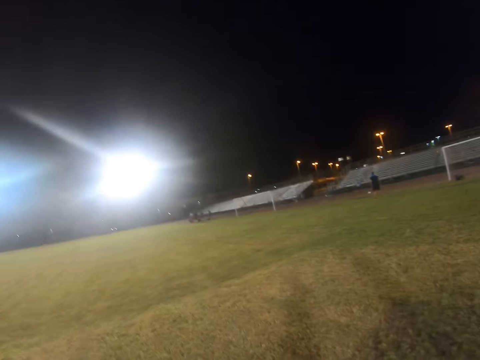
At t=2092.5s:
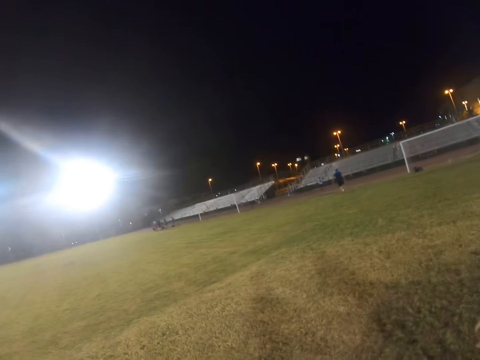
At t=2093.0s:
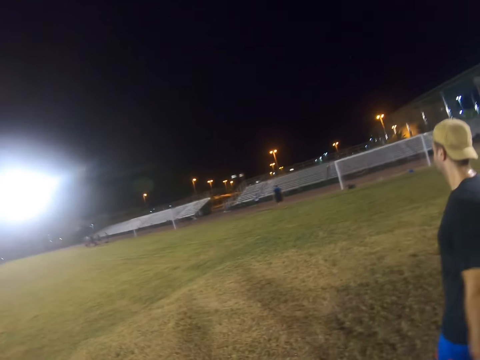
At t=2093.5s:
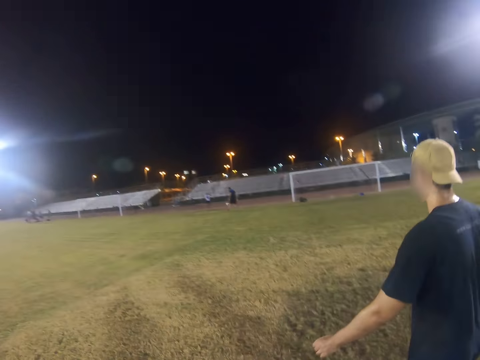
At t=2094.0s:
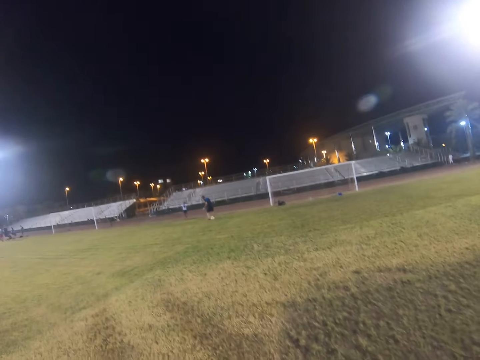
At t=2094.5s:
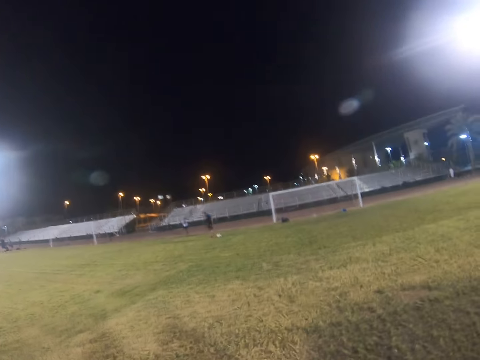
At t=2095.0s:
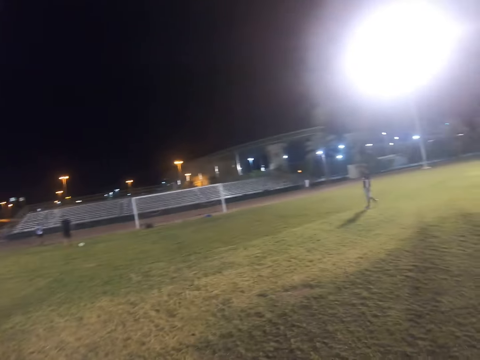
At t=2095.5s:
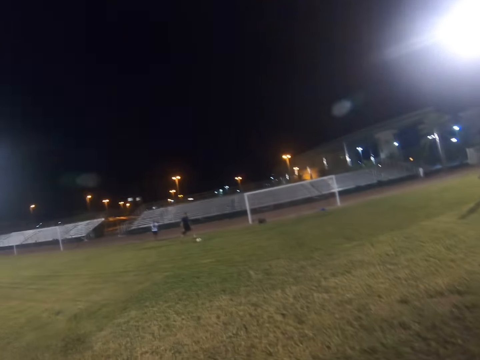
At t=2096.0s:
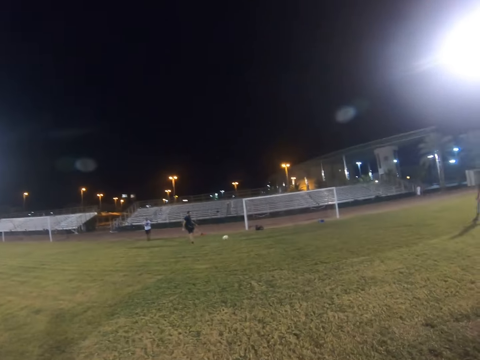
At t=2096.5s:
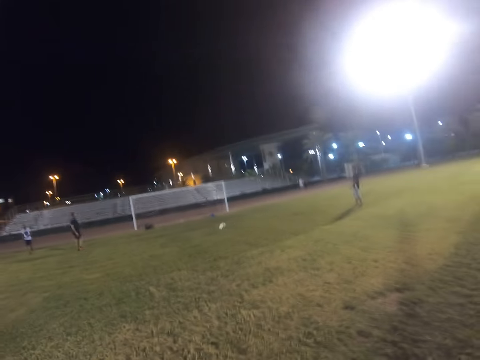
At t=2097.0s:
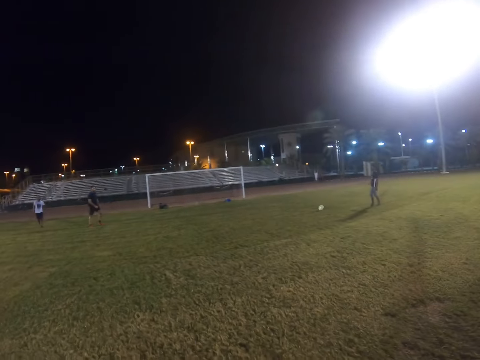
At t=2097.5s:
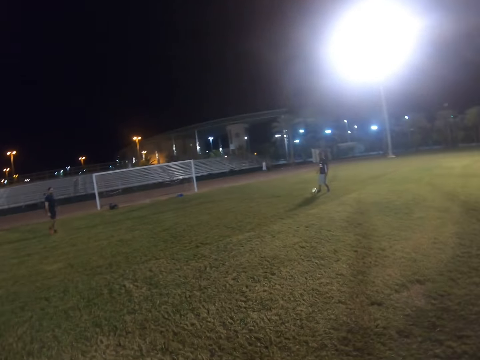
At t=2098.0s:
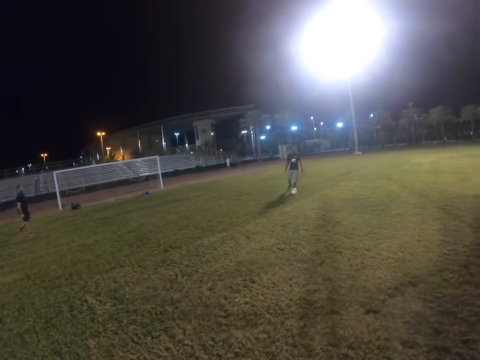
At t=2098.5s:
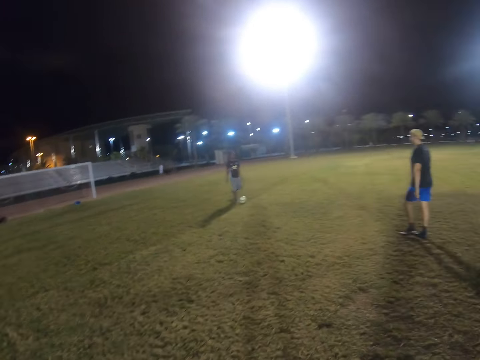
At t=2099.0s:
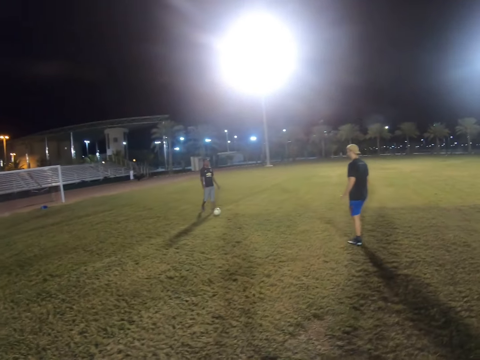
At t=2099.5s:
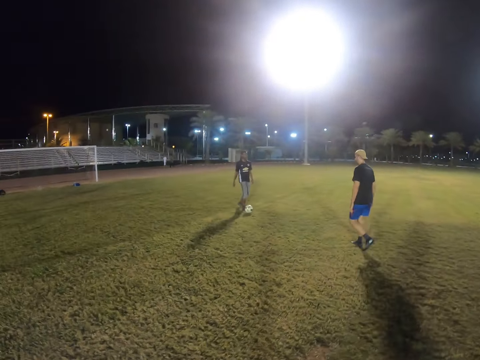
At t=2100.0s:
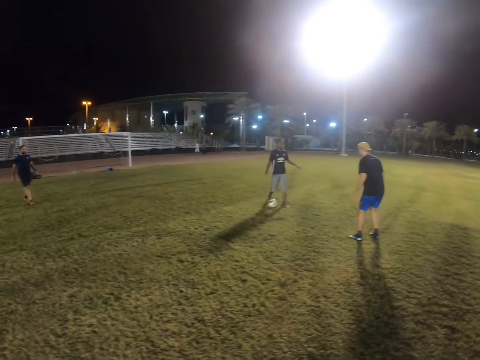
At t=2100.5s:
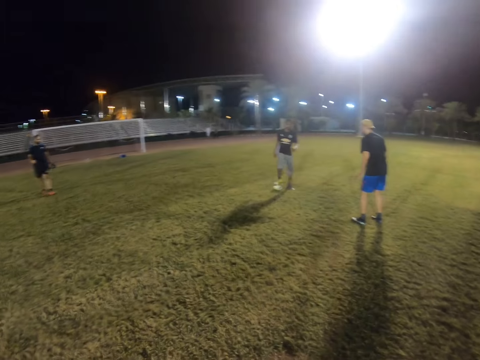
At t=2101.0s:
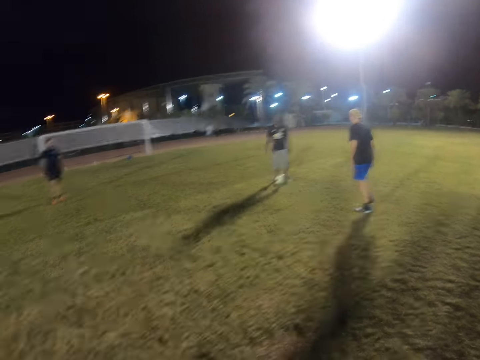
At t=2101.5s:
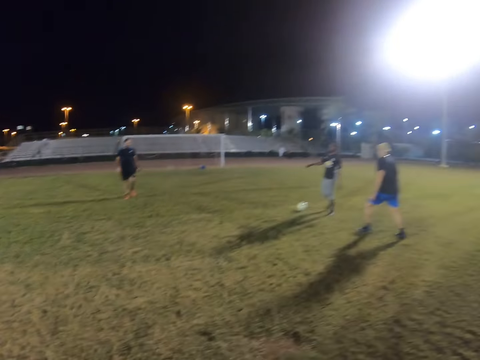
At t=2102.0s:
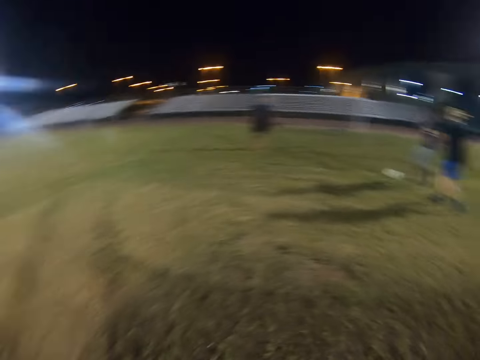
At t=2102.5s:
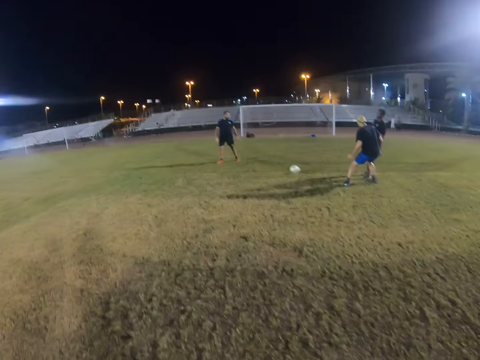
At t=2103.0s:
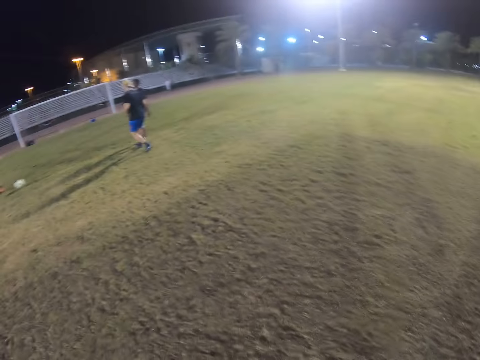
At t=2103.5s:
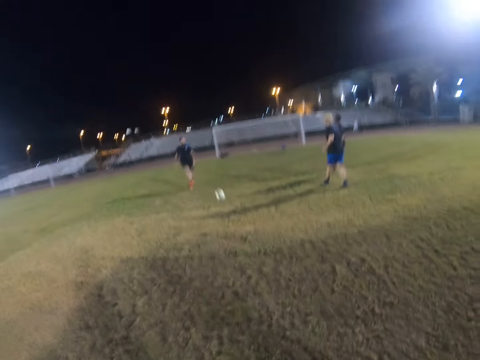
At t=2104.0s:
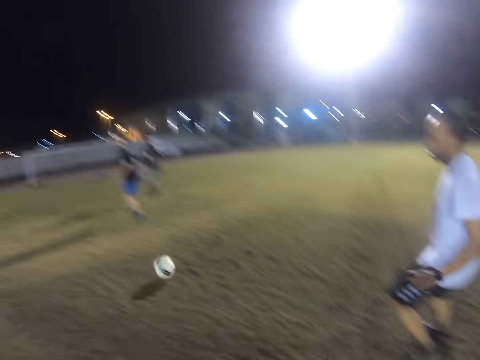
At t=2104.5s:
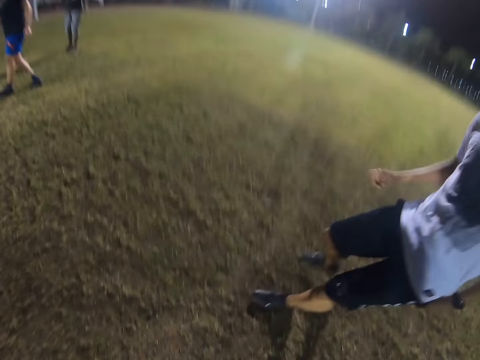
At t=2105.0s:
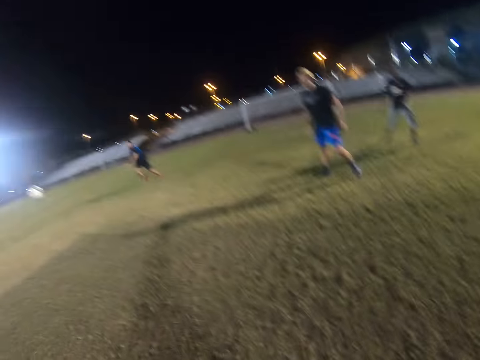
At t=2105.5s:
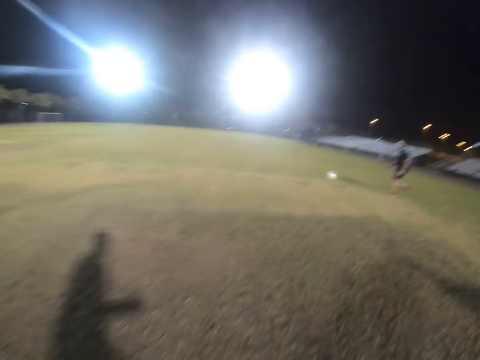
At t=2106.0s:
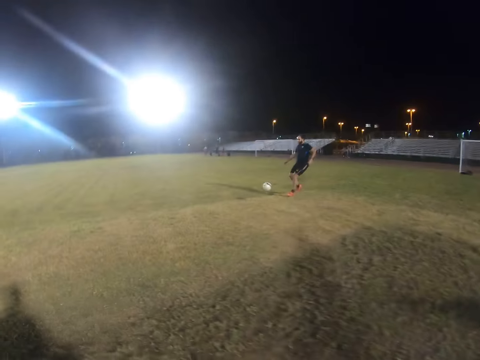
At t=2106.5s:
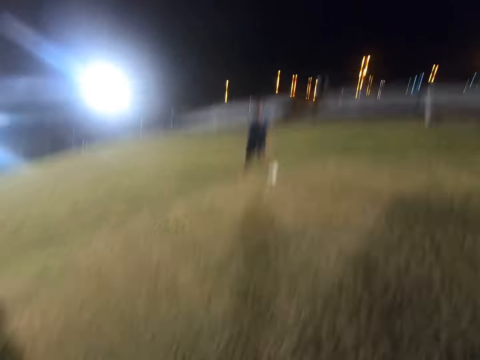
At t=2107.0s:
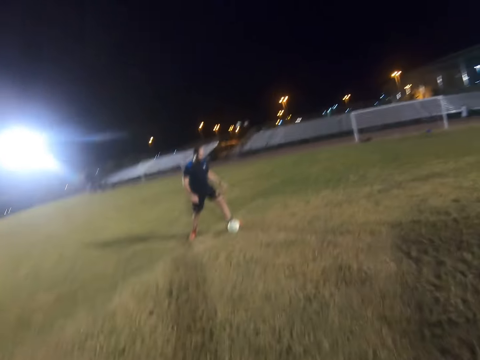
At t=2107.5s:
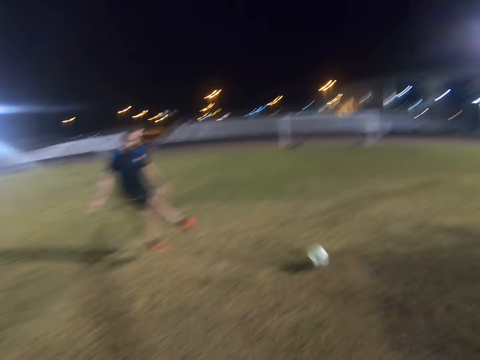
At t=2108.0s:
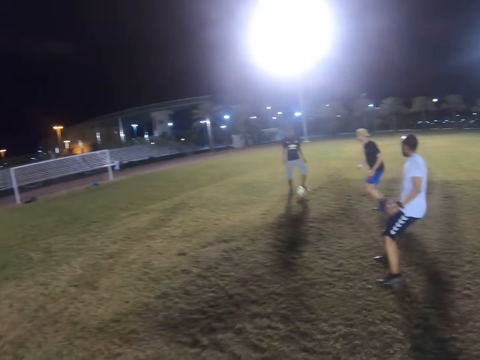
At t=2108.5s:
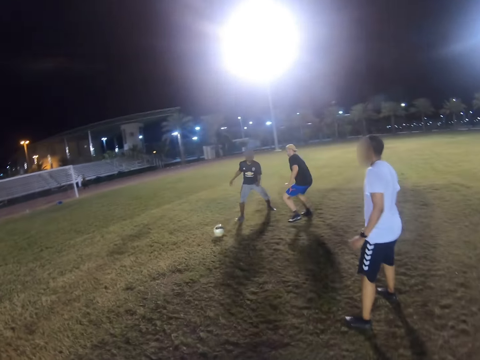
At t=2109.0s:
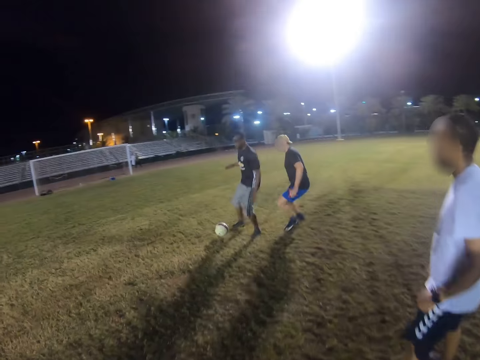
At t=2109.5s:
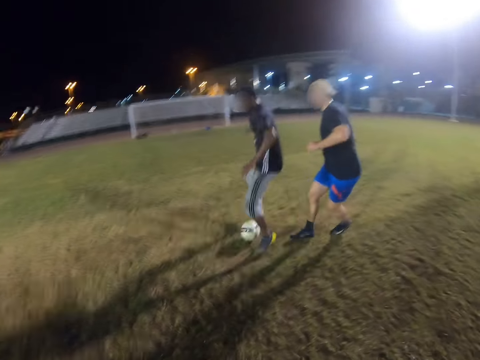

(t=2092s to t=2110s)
A man hits the ball. Another man hits the ball. The first man hits the ball. A third man hits the ball. Someone kicks the ball in the centre. The first man hits the ball.

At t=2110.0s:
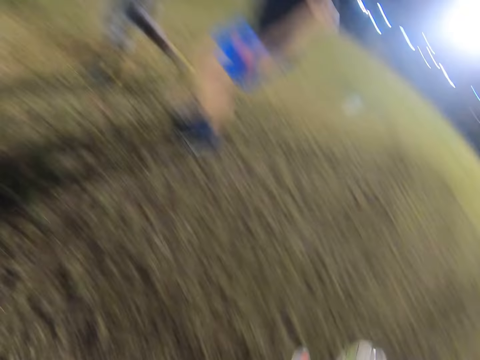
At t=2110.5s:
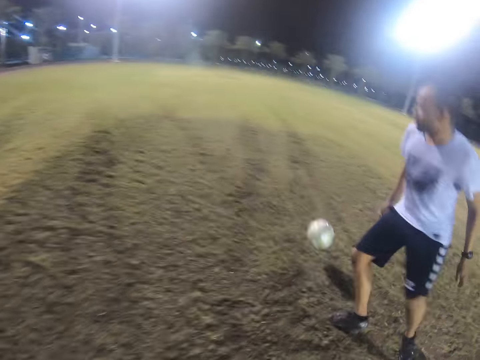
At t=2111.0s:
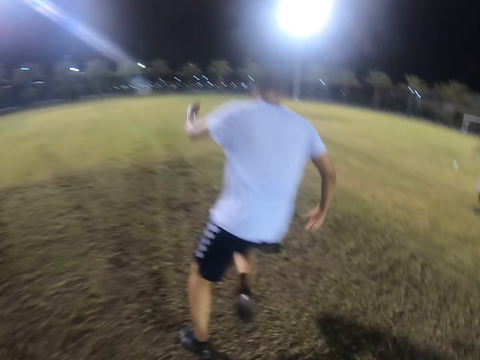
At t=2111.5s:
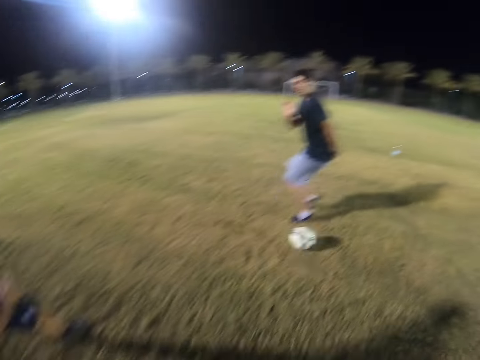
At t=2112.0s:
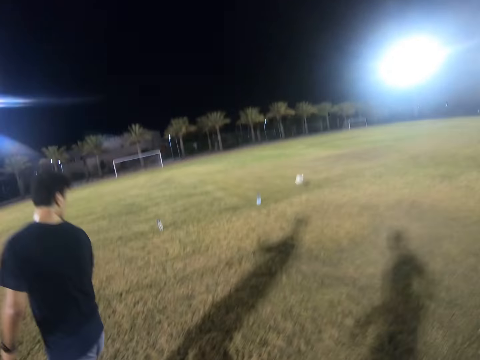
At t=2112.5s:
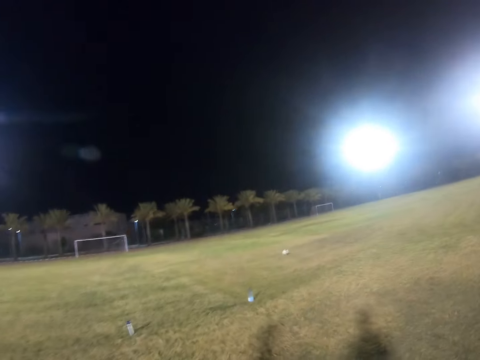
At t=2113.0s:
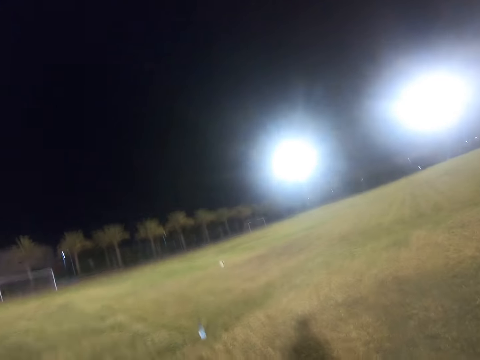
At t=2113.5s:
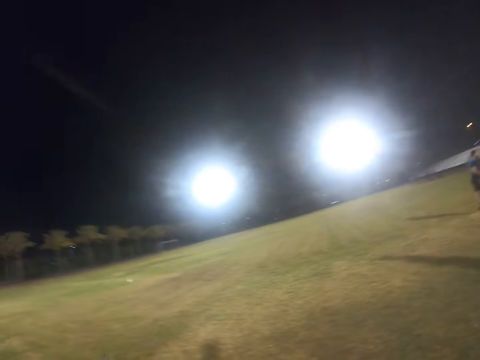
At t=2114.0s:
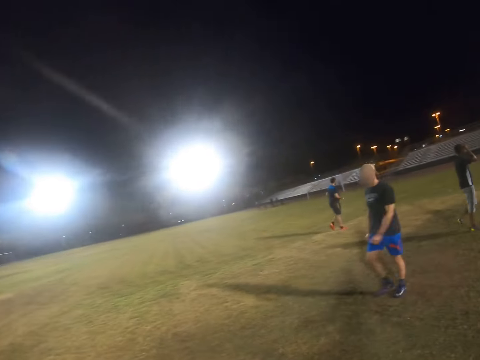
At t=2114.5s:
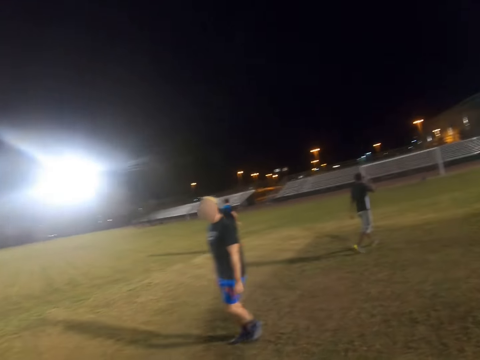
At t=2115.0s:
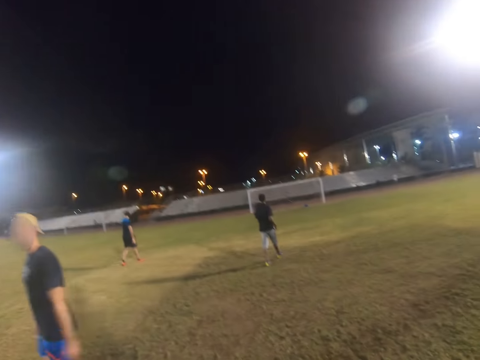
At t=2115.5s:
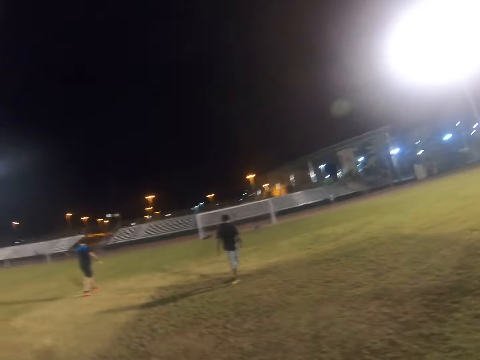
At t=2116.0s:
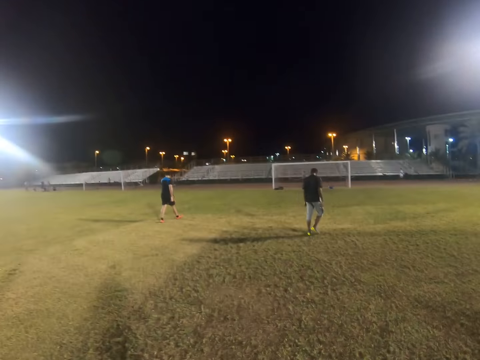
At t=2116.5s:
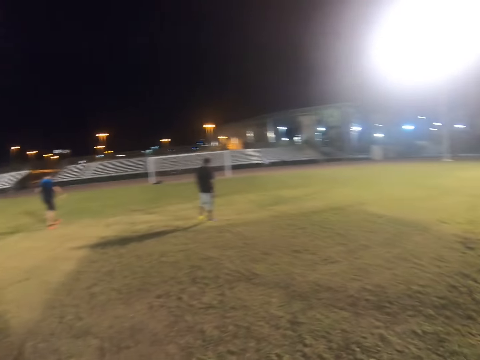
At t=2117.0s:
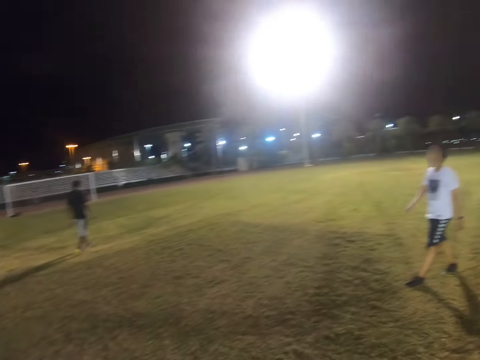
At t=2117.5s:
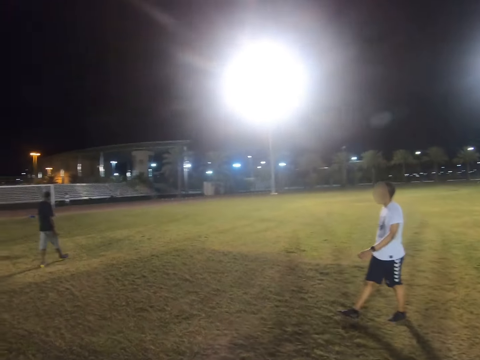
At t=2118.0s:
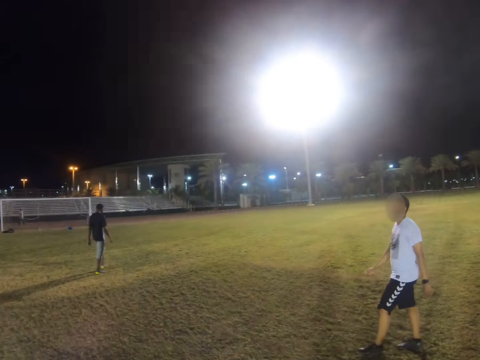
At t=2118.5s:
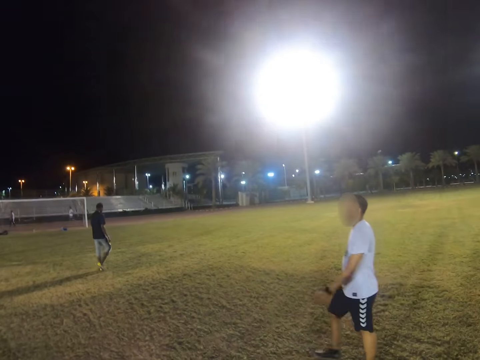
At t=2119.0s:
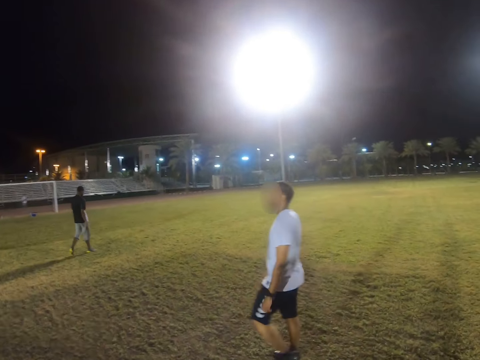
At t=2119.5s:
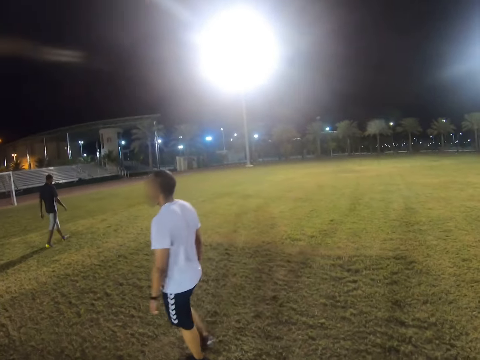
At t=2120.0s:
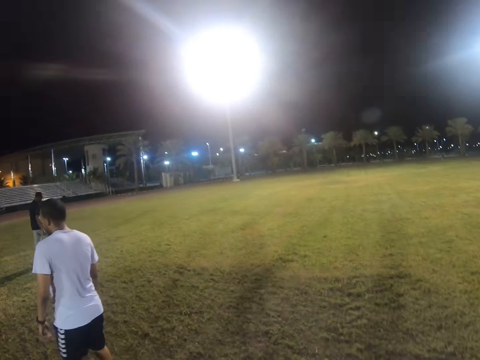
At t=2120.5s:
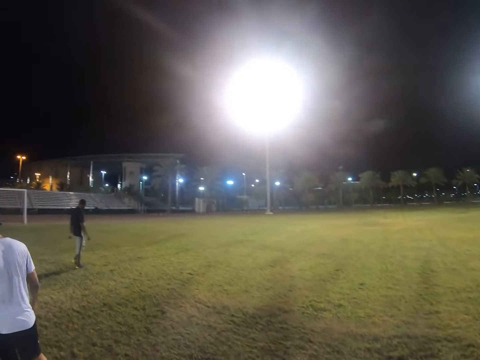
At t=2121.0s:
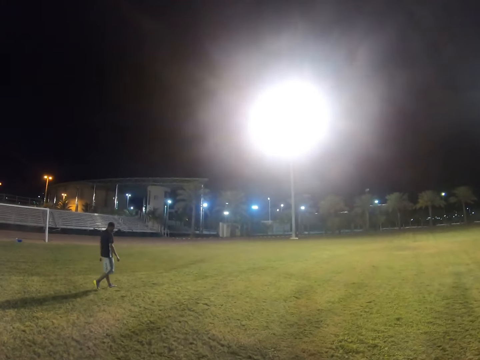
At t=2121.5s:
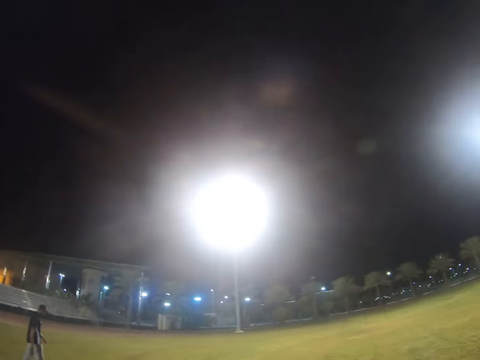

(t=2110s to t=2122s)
A man hits the ball. Another man hits the ball. The camera wearer walks in the field. The other man walks in the field. The first man walks in the field.
